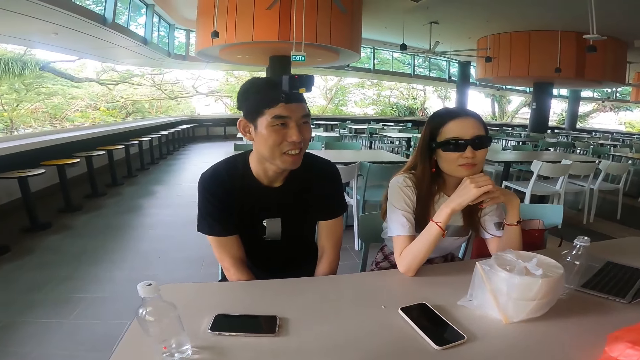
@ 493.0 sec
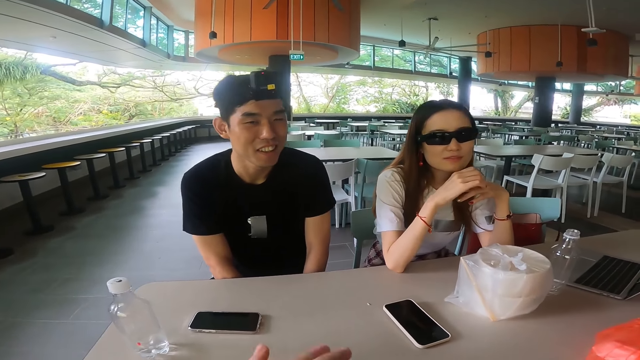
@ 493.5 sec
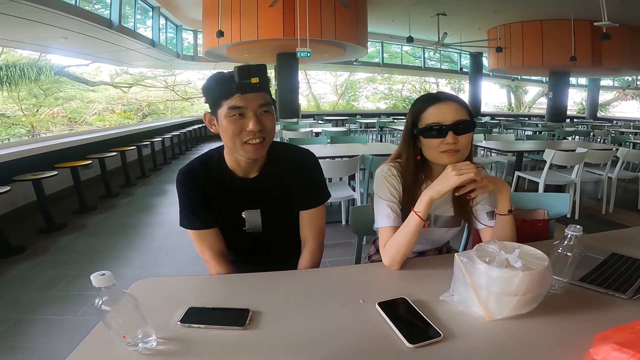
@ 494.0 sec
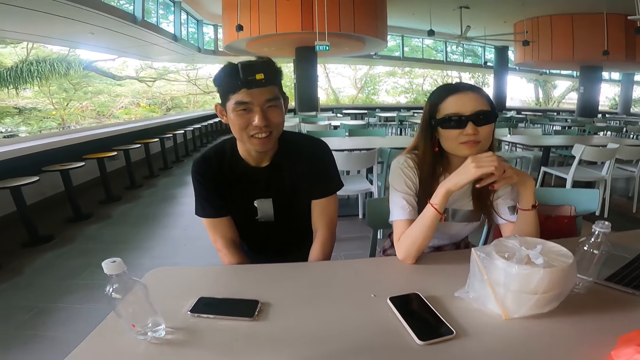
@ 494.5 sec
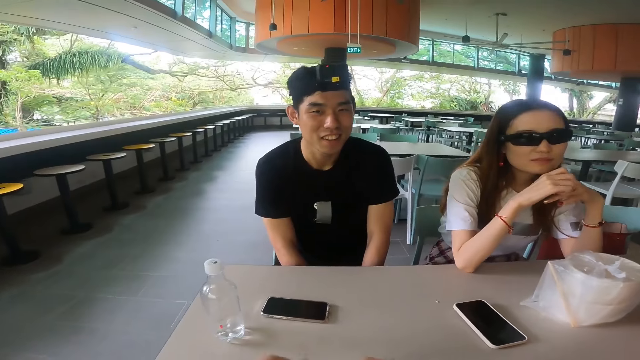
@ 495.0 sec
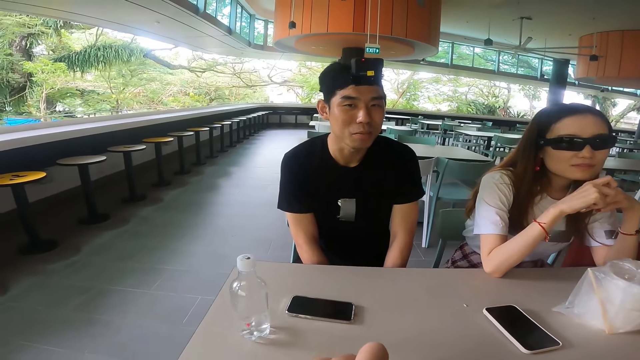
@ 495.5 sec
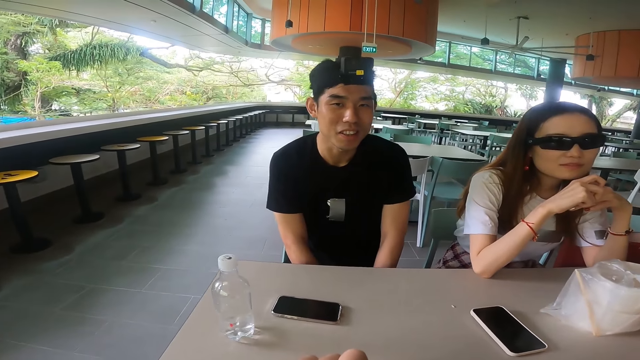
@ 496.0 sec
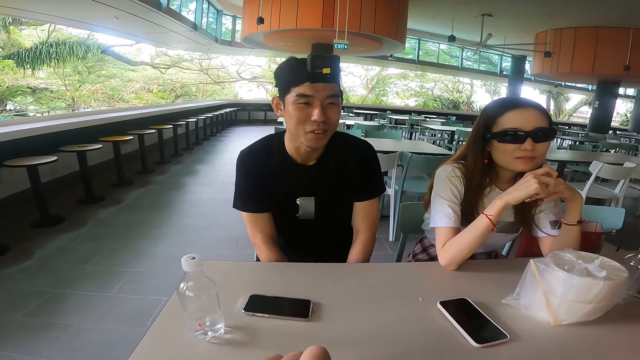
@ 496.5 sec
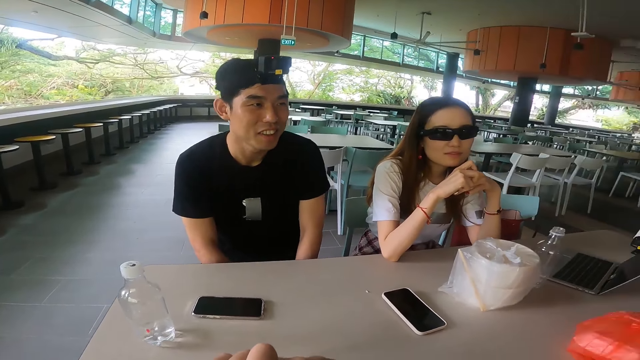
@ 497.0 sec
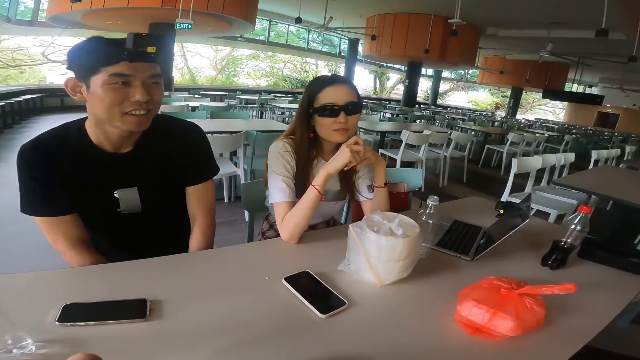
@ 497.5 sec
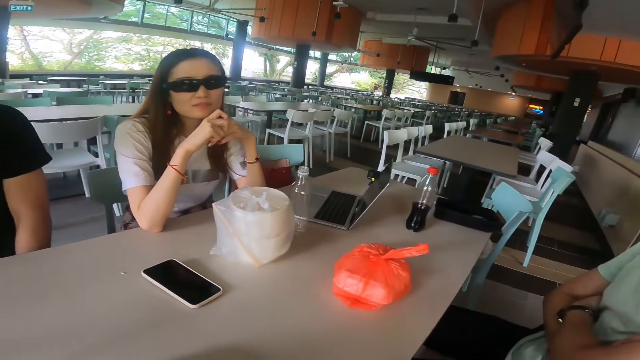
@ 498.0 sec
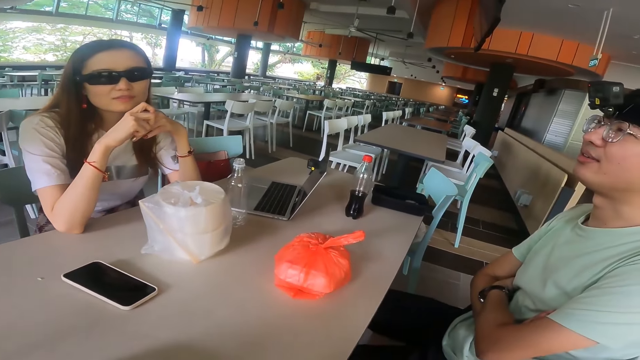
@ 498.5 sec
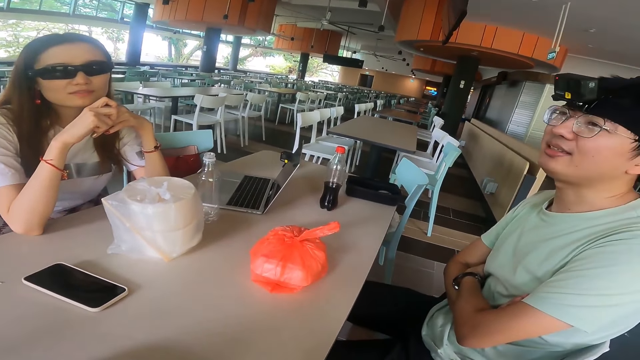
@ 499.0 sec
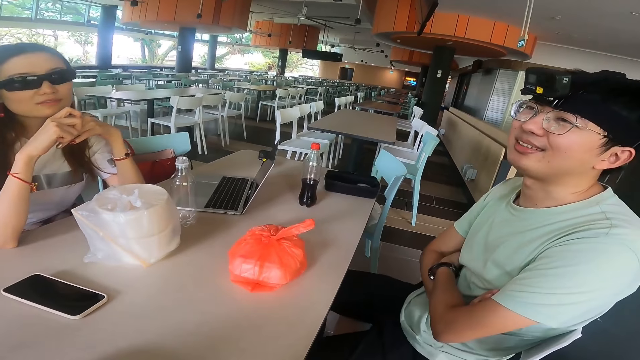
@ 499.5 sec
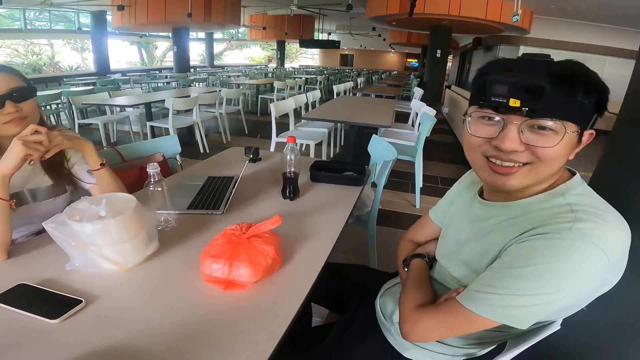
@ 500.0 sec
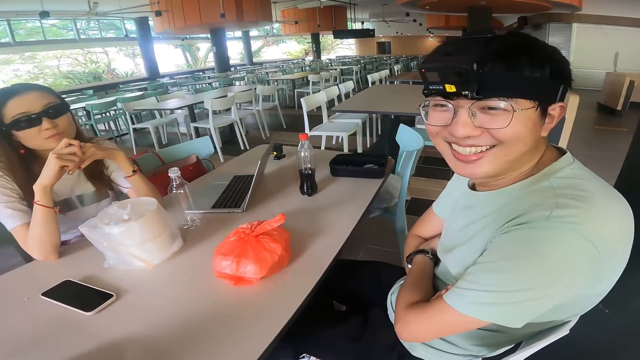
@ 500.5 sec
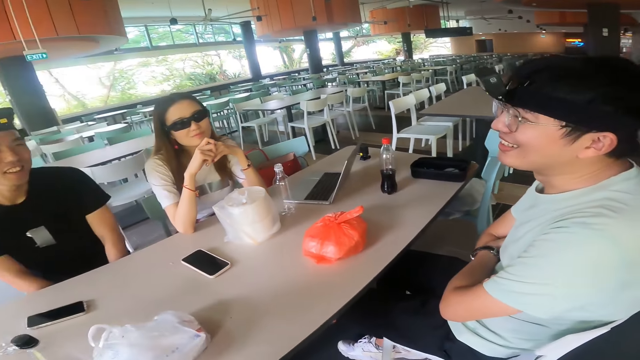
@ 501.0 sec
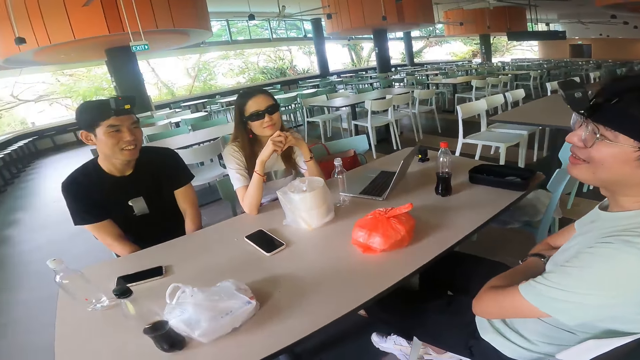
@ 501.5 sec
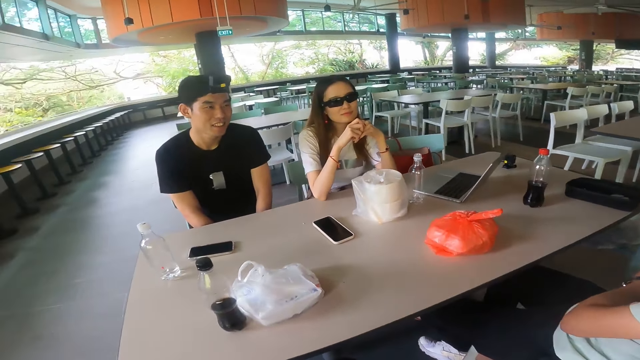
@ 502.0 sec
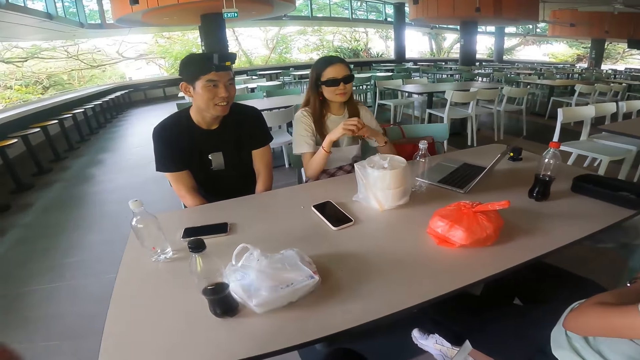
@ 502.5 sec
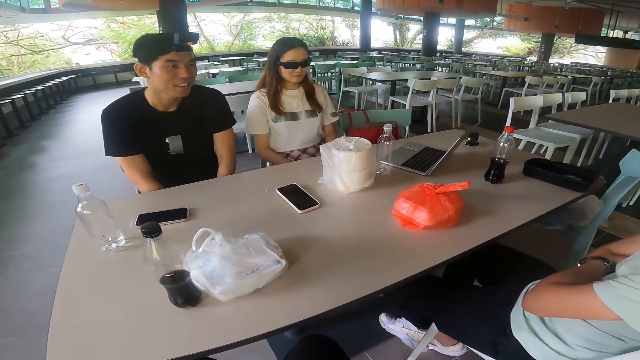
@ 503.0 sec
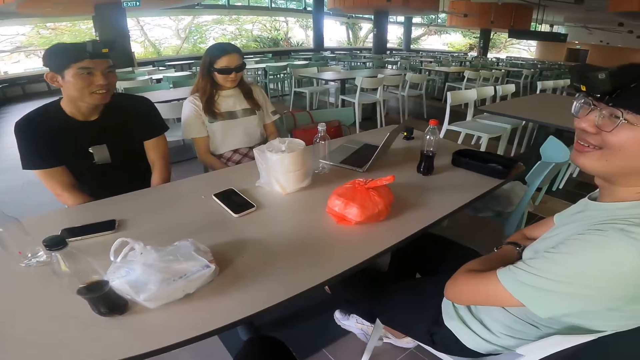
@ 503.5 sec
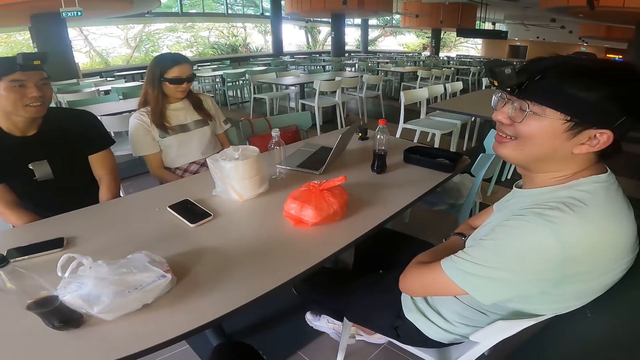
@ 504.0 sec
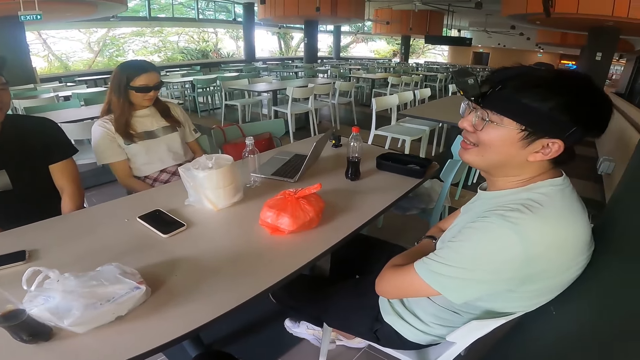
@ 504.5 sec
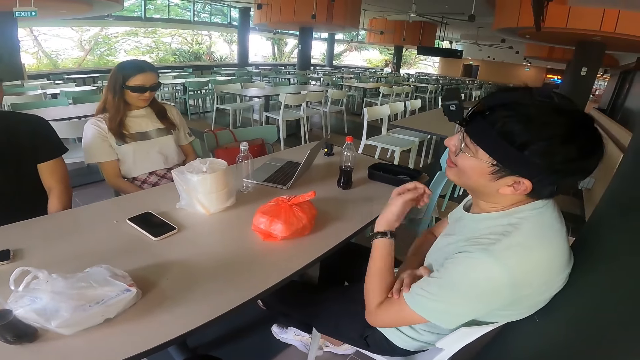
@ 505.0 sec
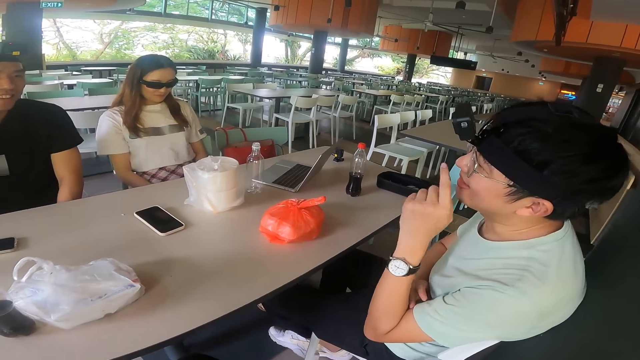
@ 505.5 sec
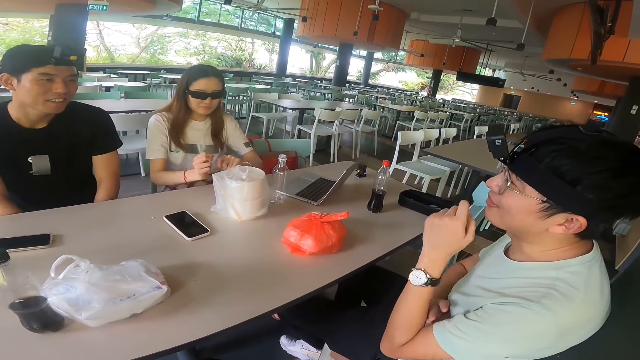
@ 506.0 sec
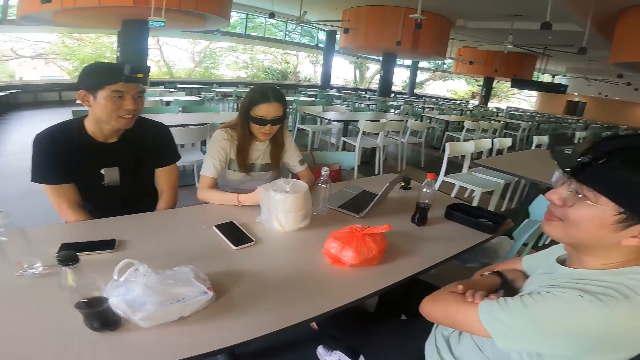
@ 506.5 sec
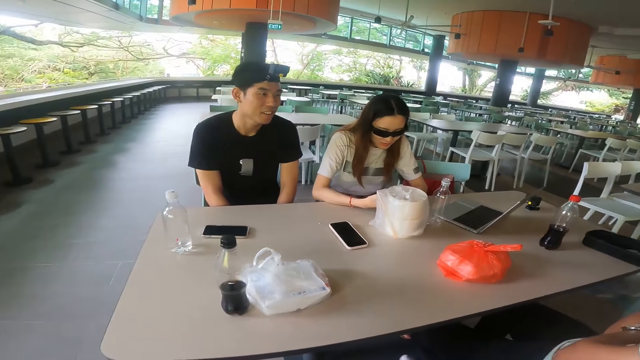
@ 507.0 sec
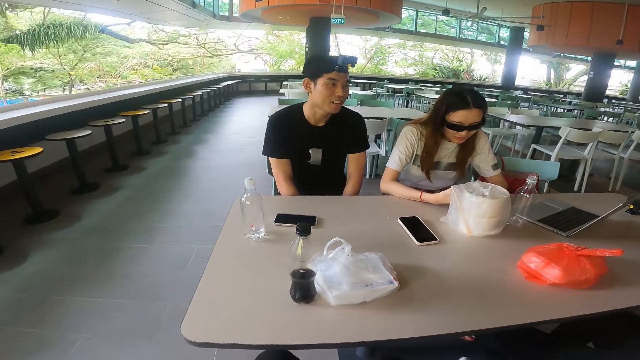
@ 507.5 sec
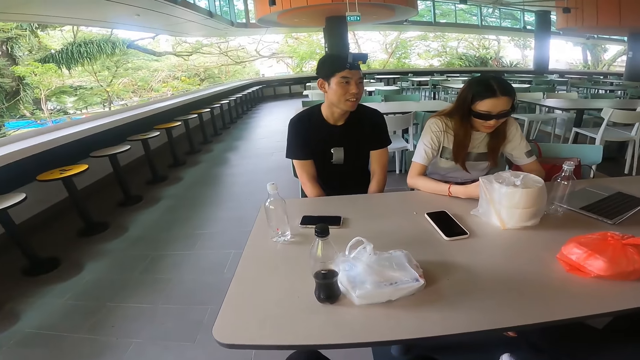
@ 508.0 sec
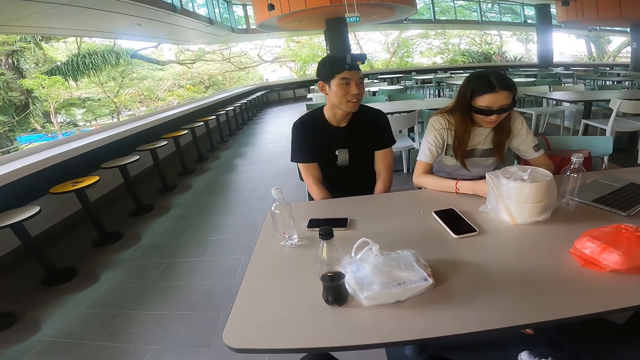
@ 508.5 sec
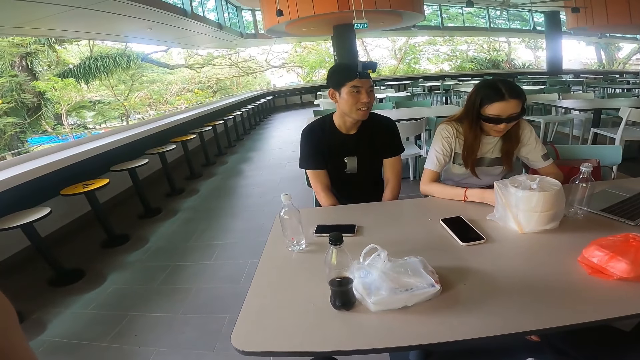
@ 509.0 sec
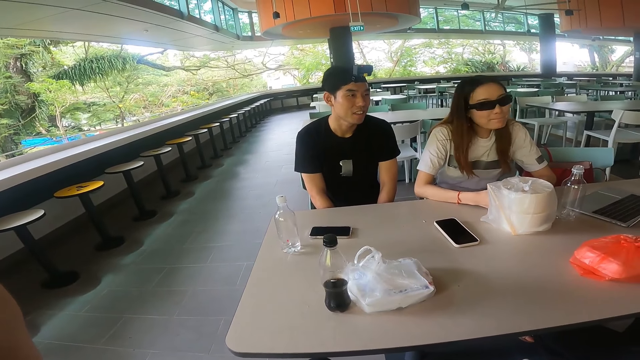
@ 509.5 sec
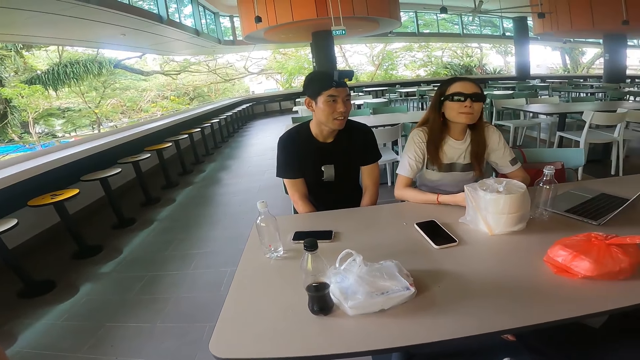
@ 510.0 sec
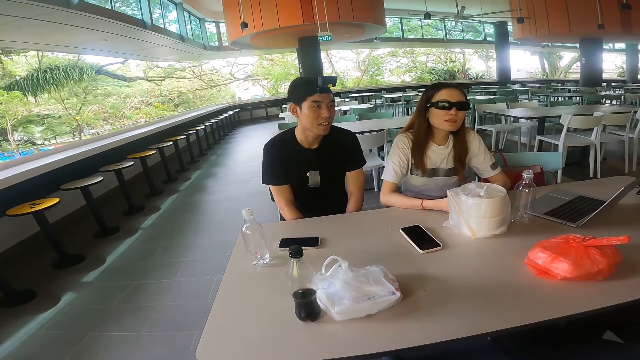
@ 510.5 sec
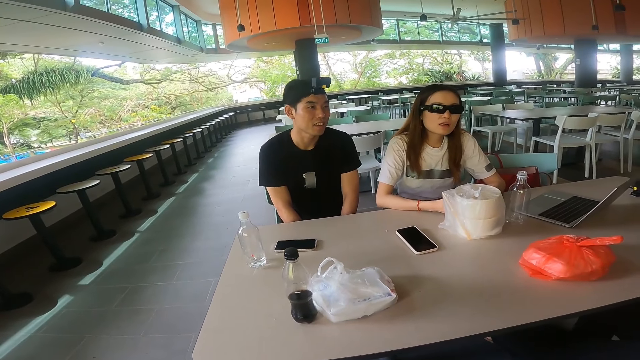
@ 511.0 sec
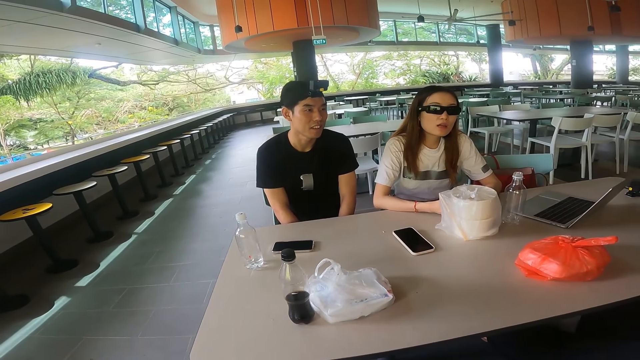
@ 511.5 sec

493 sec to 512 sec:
The camera wearer adjusts hands. They talk while holding the chest. A woman adjusts hands. A man touches the face. A person talks. The woman adjusts hands. The man folds hands.

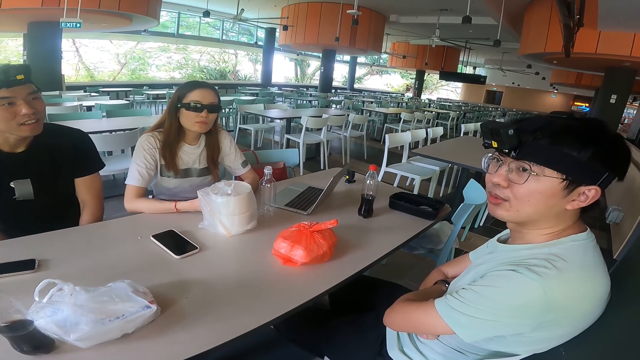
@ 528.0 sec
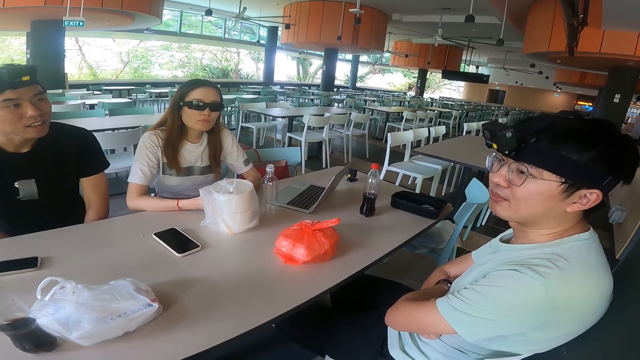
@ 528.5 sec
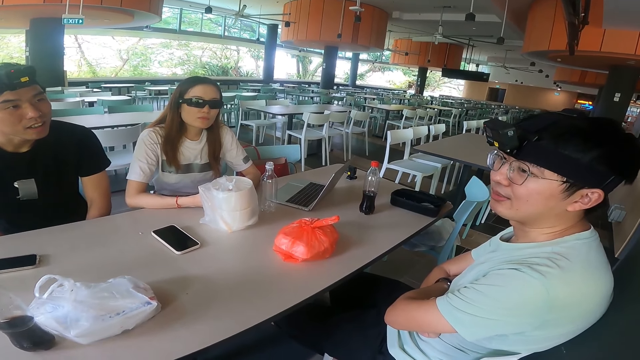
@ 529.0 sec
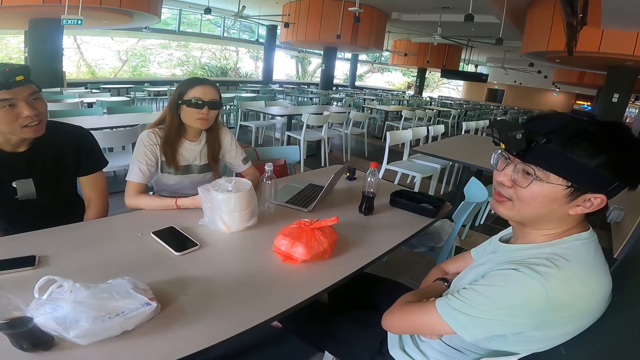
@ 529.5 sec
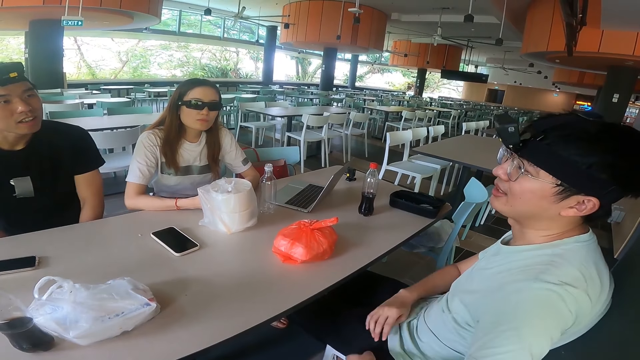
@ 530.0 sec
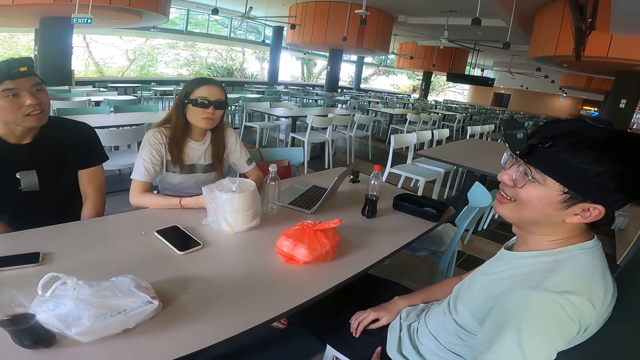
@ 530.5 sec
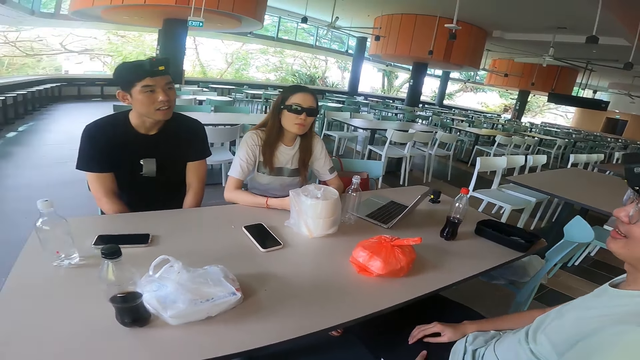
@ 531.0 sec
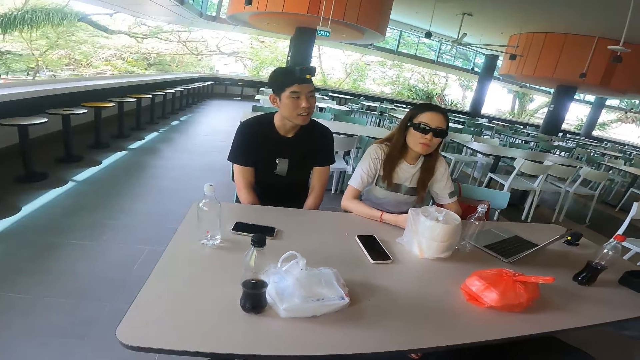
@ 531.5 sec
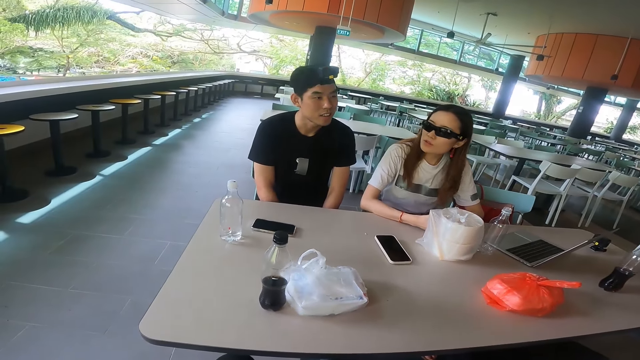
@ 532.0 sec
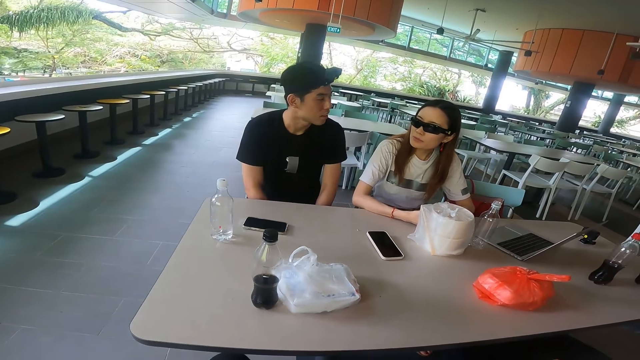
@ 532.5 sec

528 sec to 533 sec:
A man adjusts hands.
